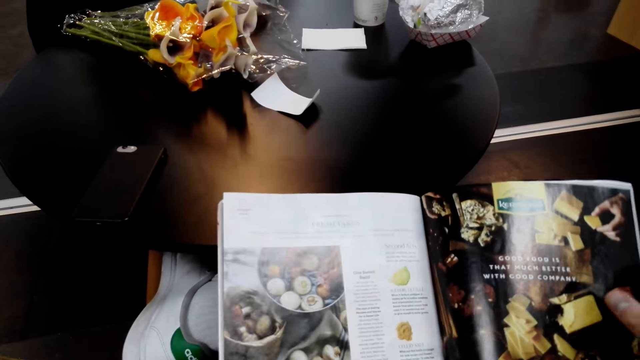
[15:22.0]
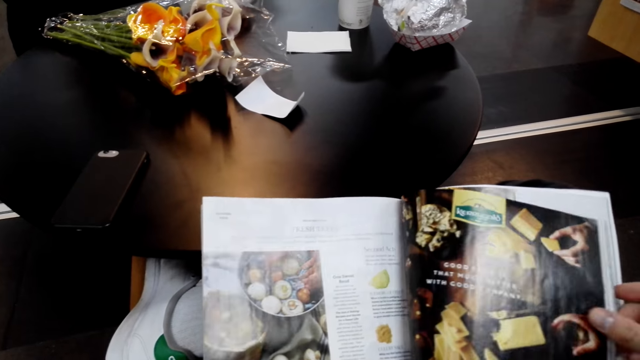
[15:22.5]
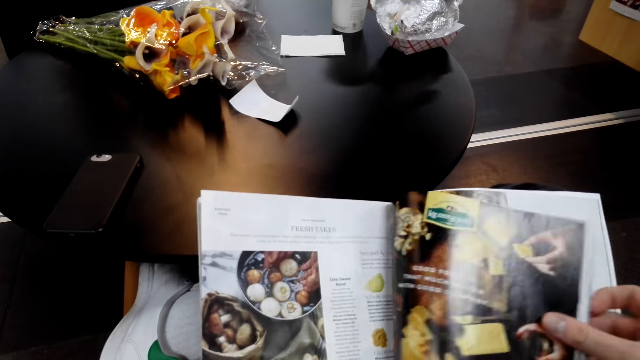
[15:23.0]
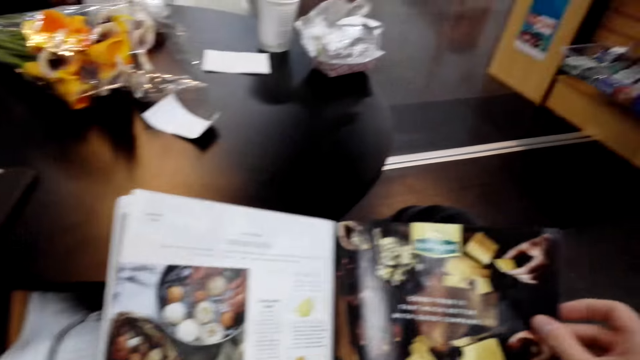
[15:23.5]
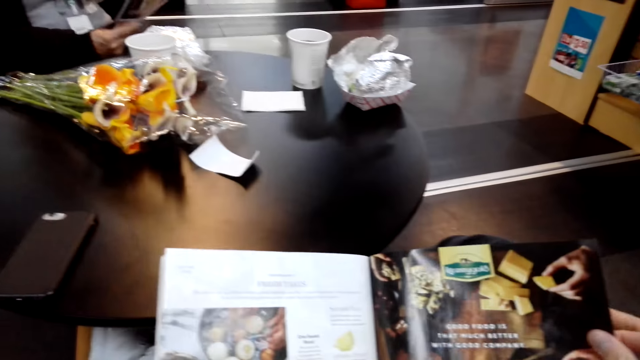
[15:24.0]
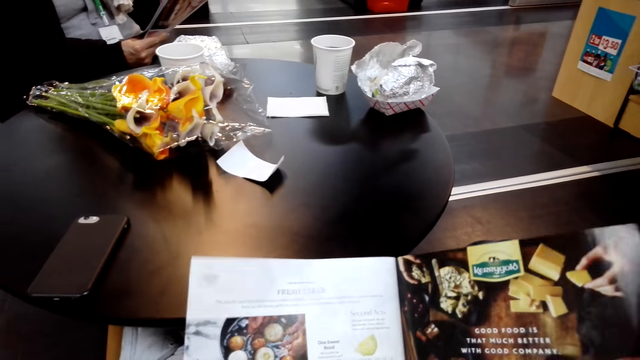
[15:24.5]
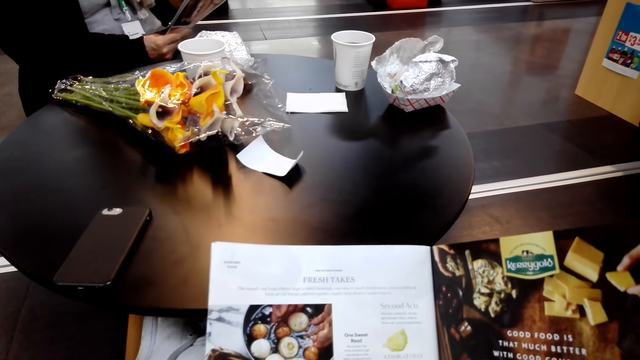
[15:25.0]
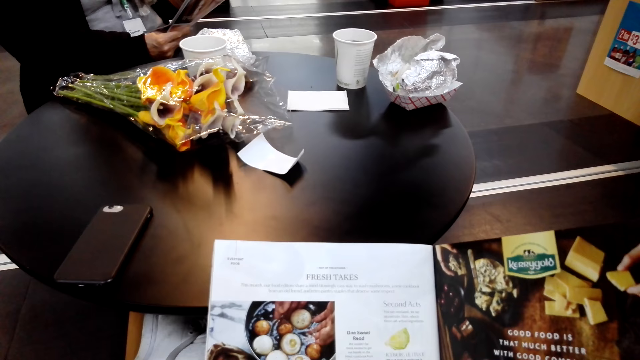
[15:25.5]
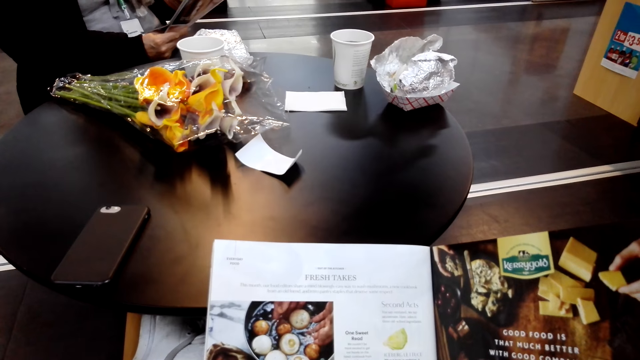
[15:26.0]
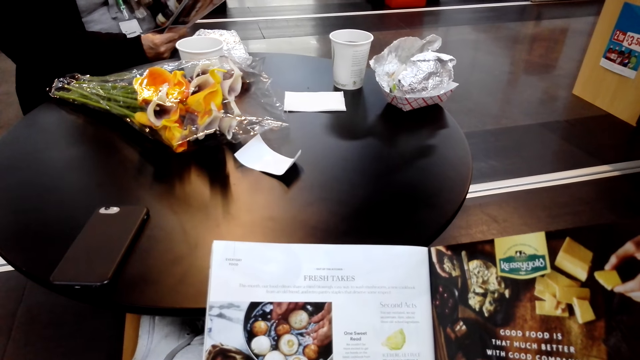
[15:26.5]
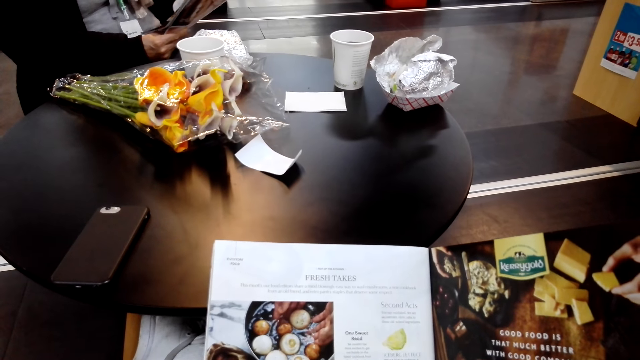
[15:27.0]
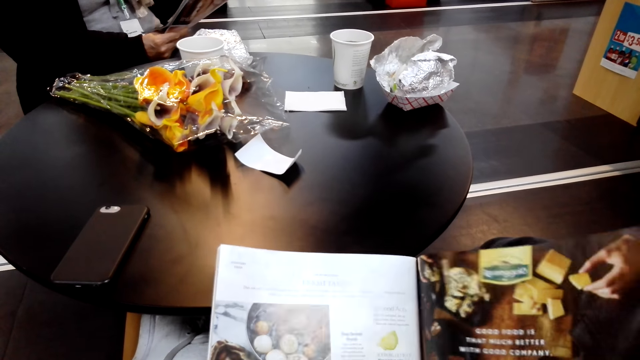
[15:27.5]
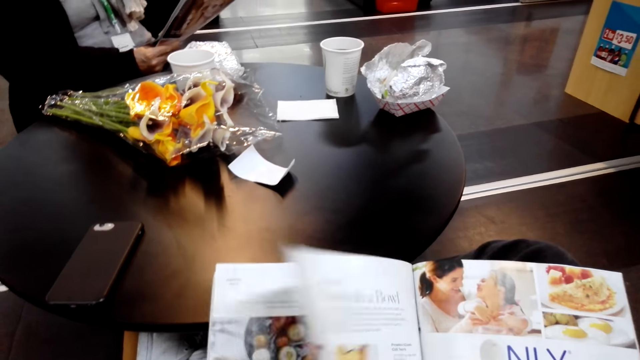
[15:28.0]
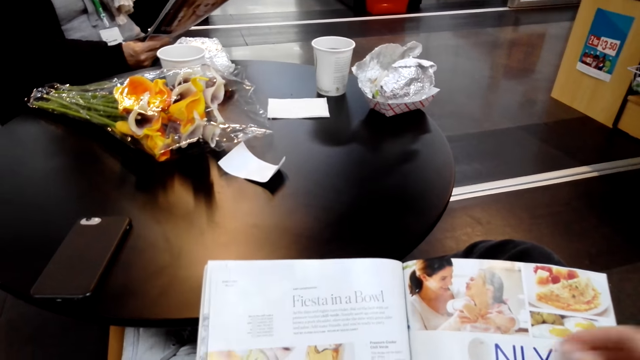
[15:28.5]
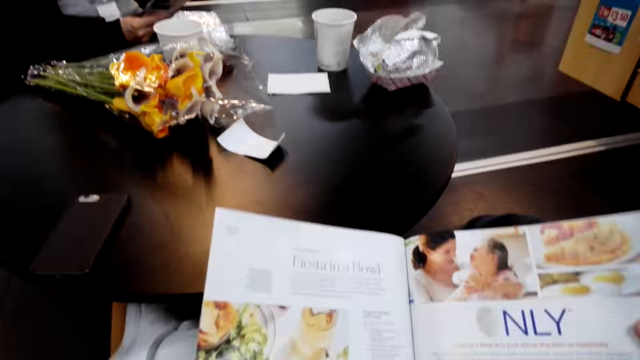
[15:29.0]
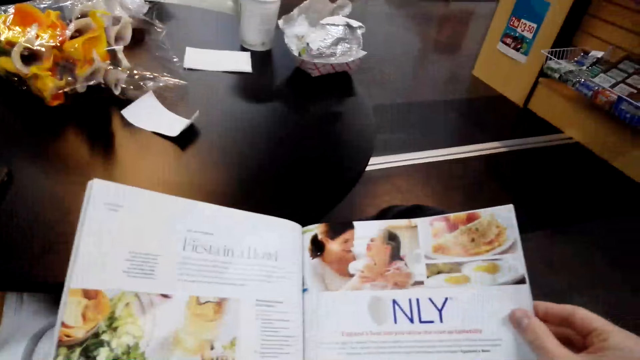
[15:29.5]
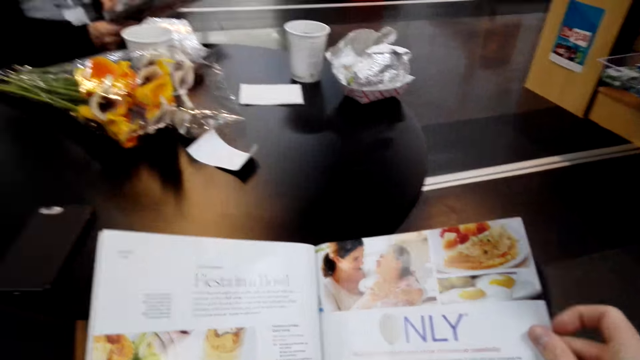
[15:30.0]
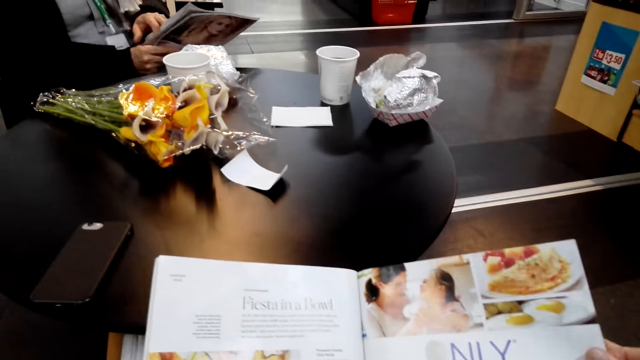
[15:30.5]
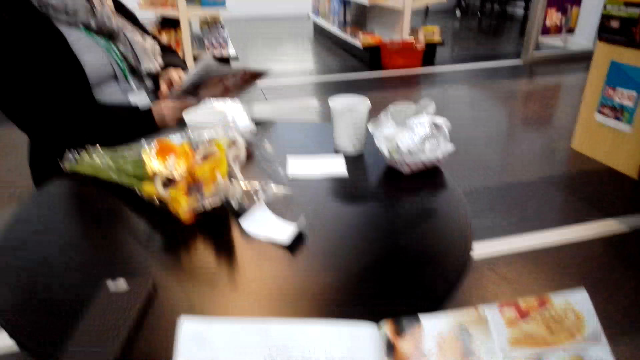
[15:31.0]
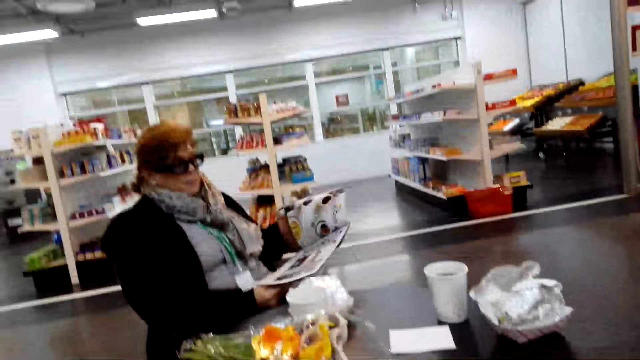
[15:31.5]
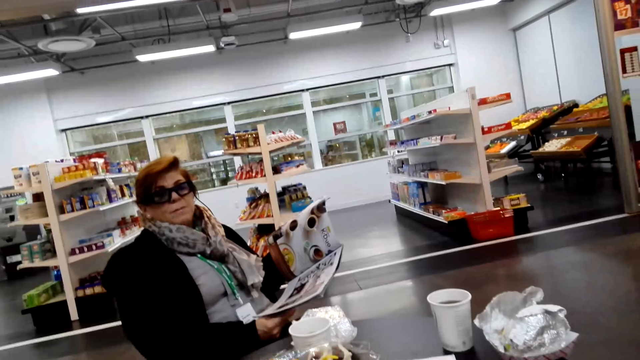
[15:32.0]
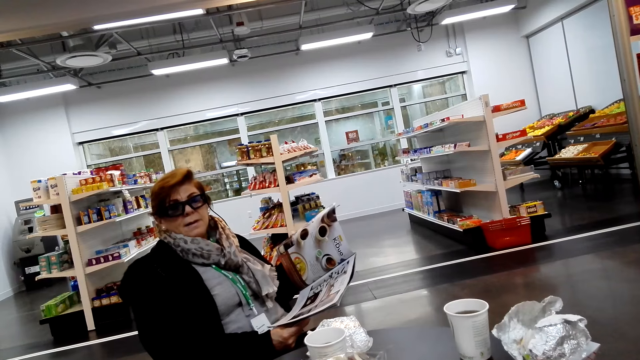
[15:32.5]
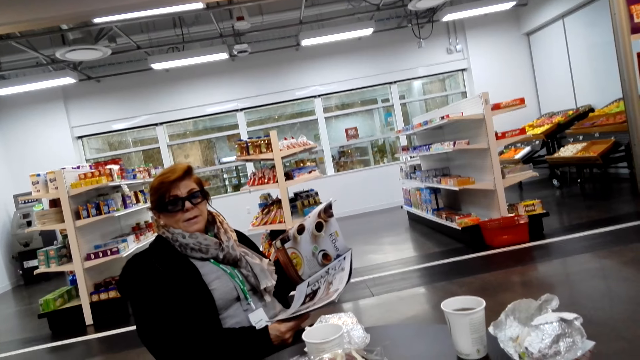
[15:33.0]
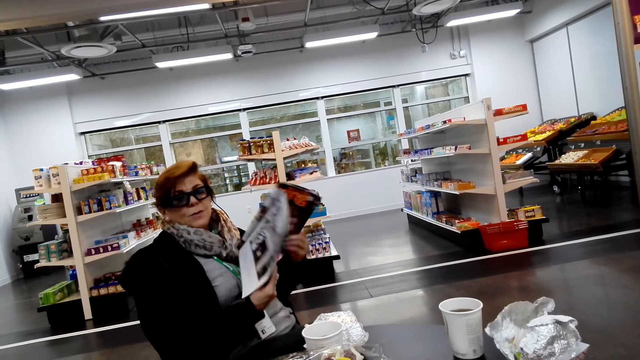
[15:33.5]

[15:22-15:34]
The lady peruses a magazine. The camera wearer flips a page. They peruse the magazine. The lady talks with the camera wearer.

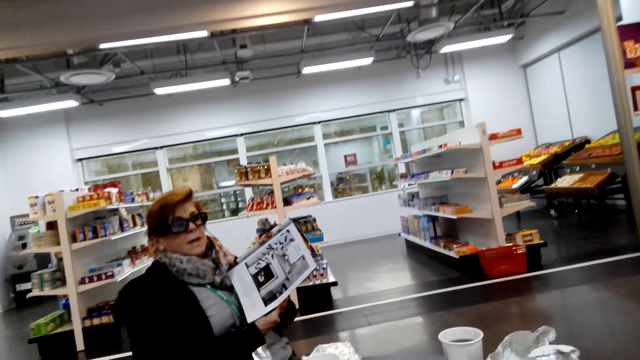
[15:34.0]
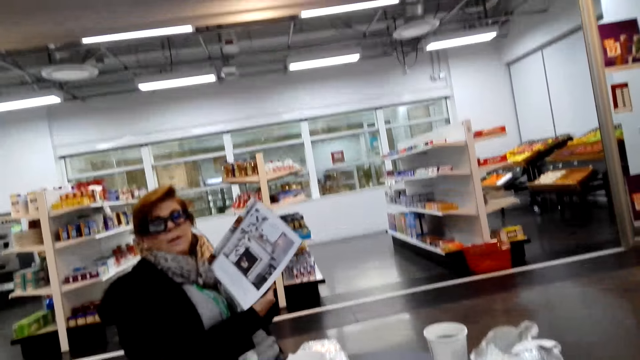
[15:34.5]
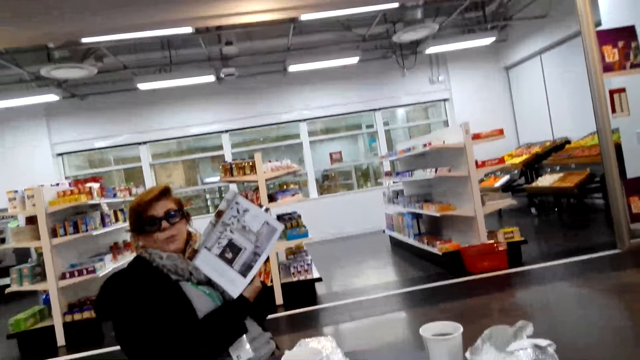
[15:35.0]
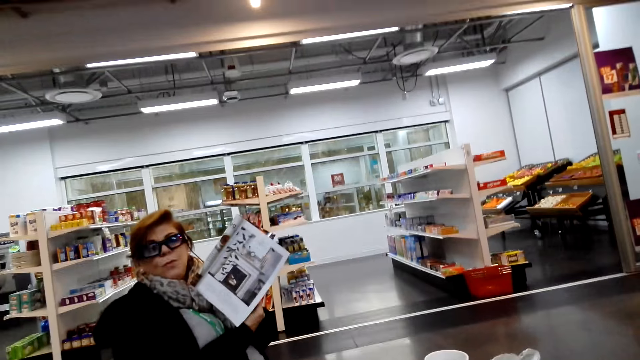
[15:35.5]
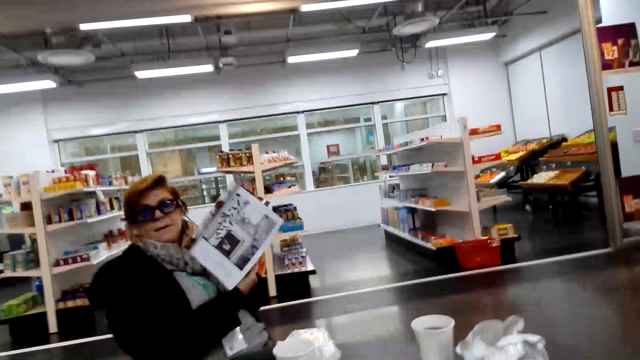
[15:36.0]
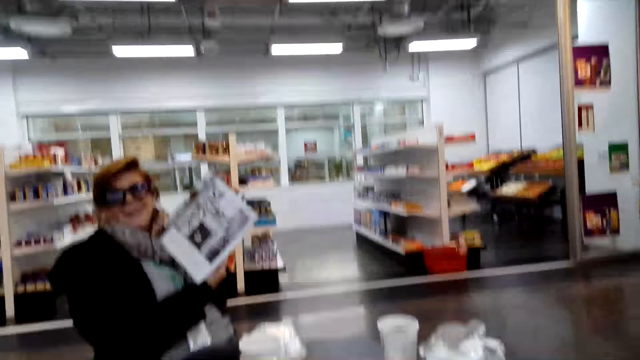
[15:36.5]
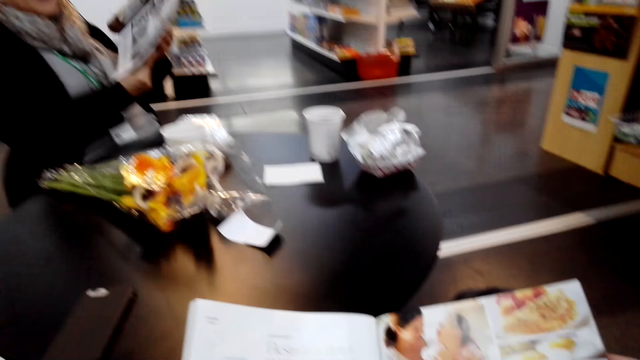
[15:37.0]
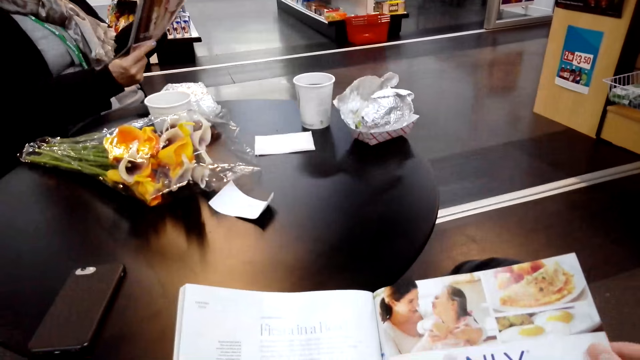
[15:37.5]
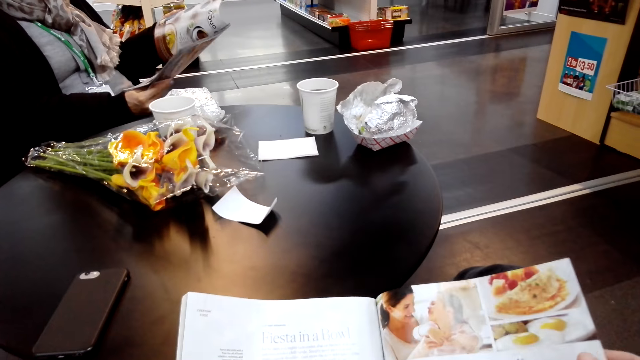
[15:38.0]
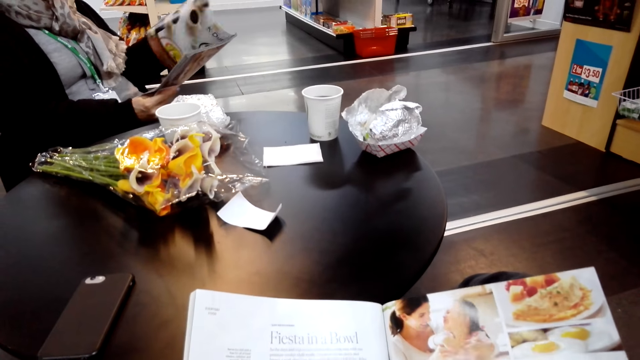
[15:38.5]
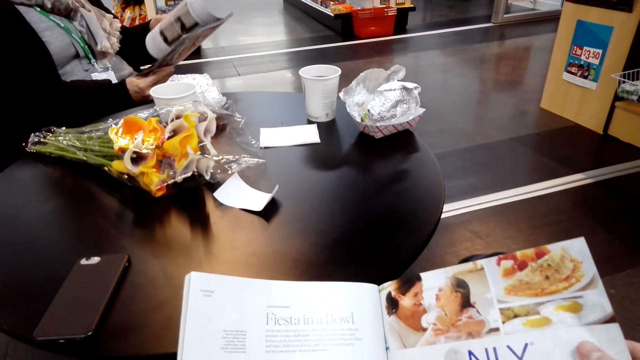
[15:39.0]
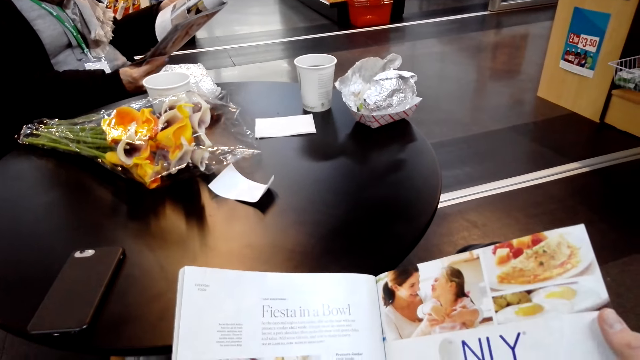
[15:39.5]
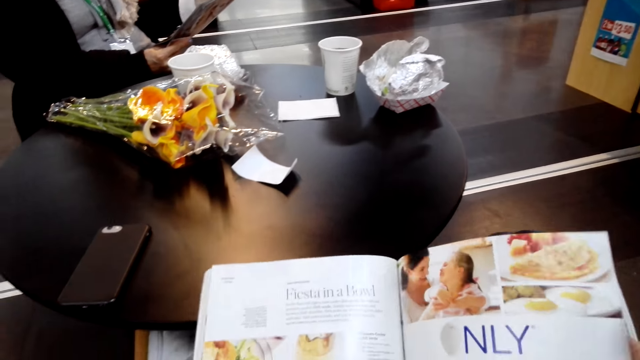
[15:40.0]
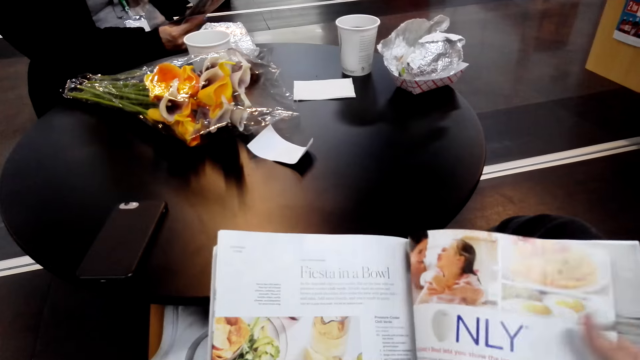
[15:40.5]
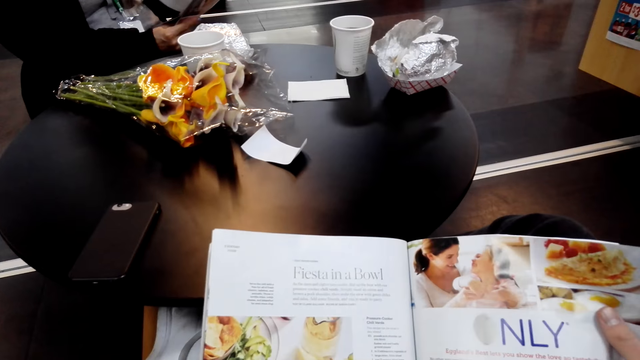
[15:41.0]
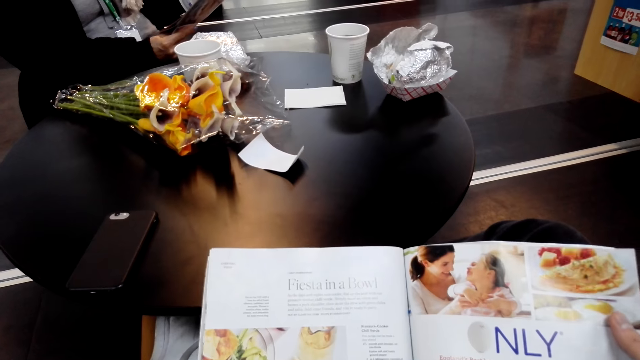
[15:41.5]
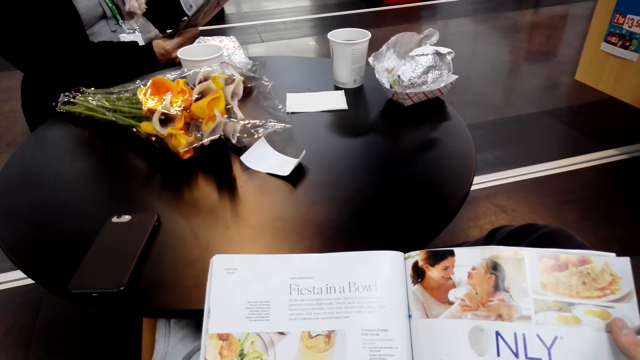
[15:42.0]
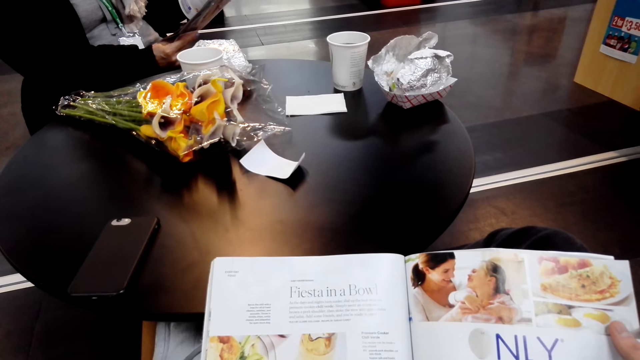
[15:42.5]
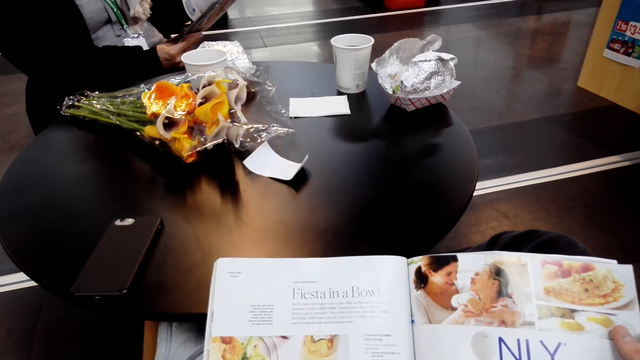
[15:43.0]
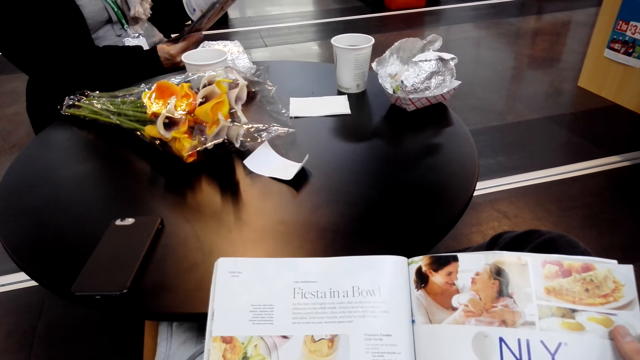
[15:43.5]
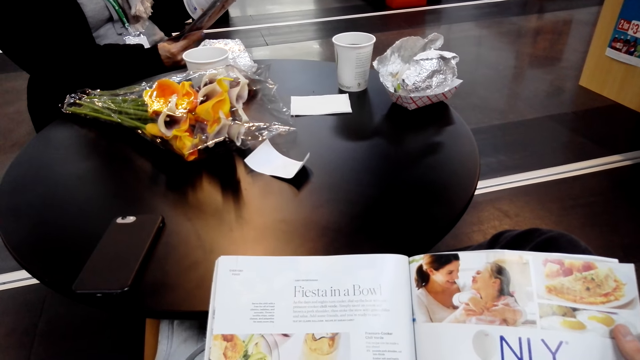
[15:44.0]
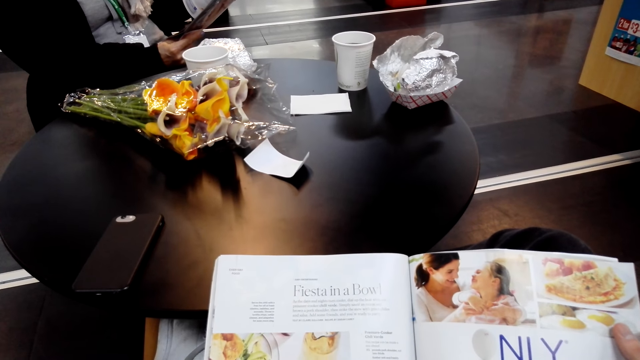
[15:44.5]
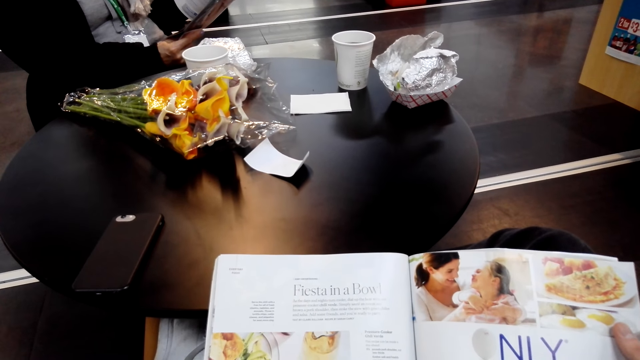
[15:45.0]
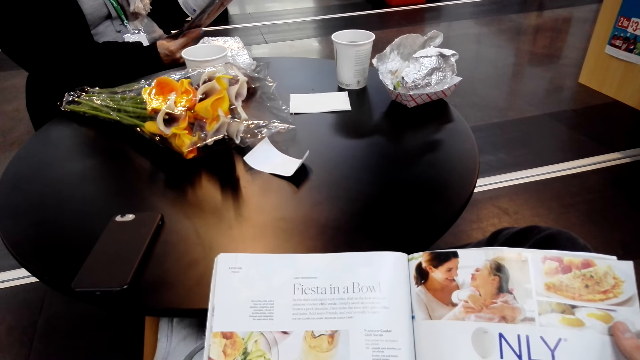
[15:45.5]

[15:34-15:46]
The lady peruses a magazine. The lady shows the camera wearer the magazine. The lady turns the magazine. The camera wearer looks around. The lady peruses the magazine. The camera wearer peruses the magazine.
